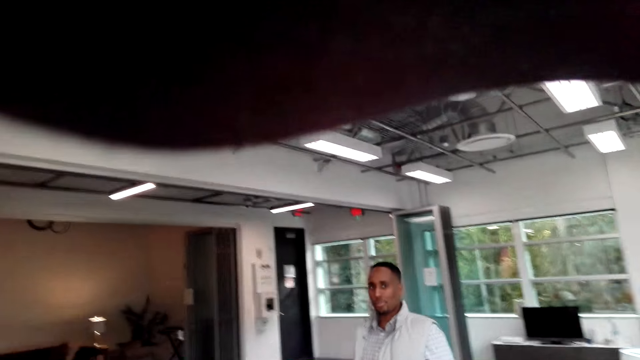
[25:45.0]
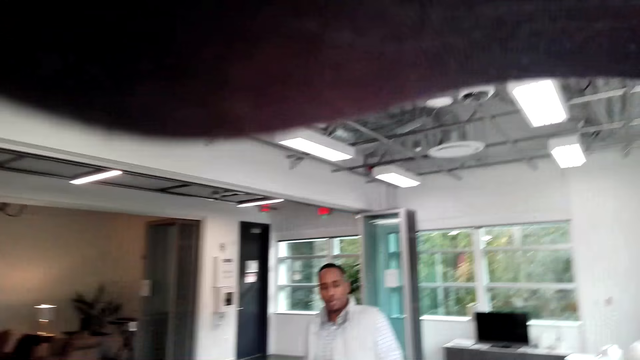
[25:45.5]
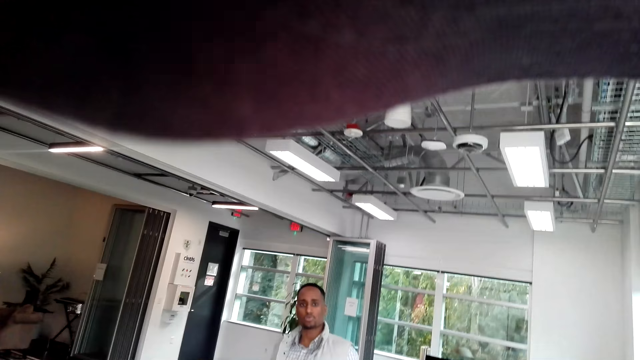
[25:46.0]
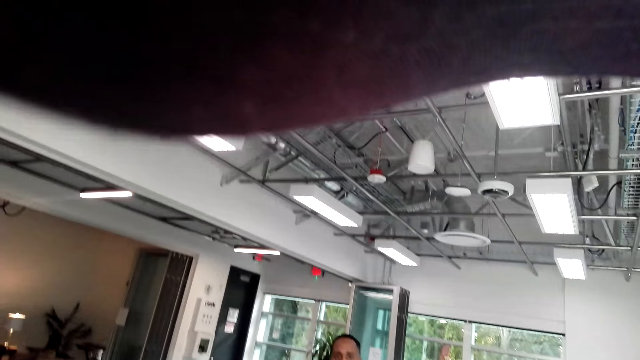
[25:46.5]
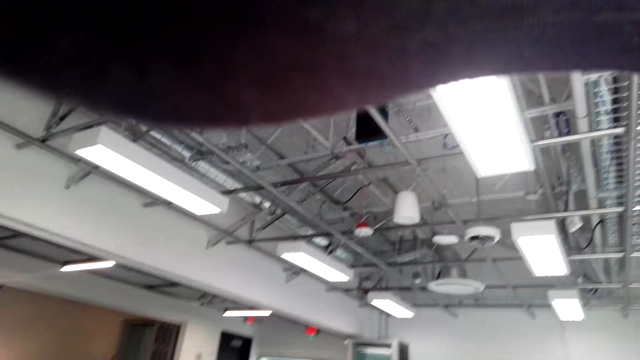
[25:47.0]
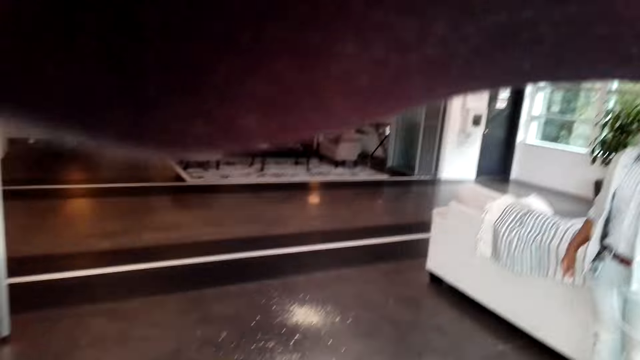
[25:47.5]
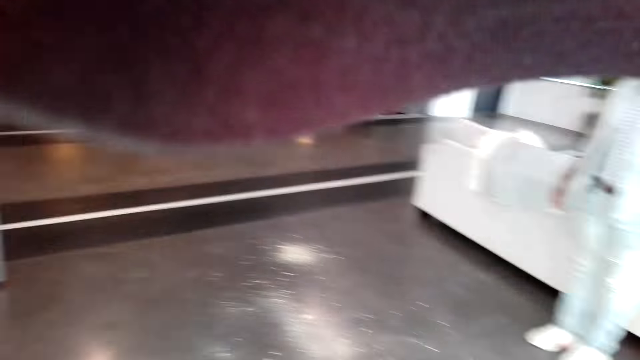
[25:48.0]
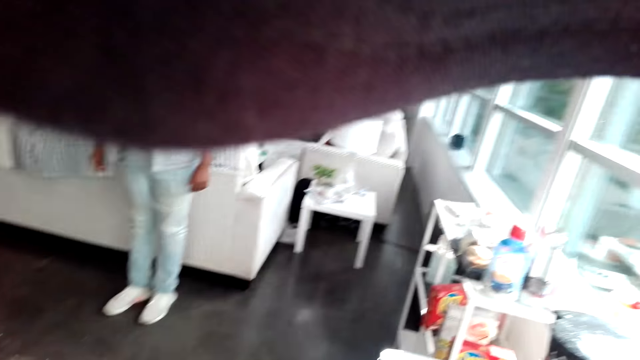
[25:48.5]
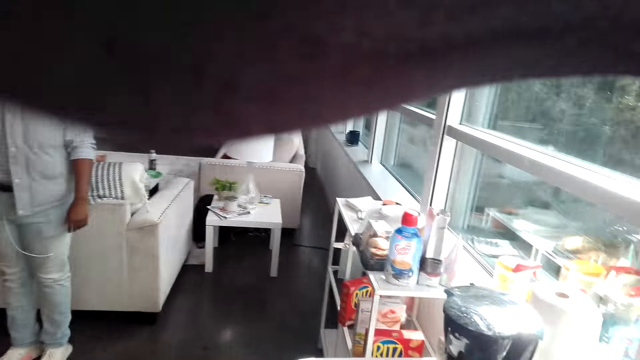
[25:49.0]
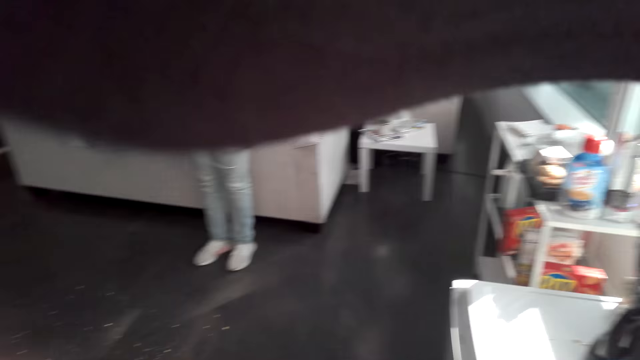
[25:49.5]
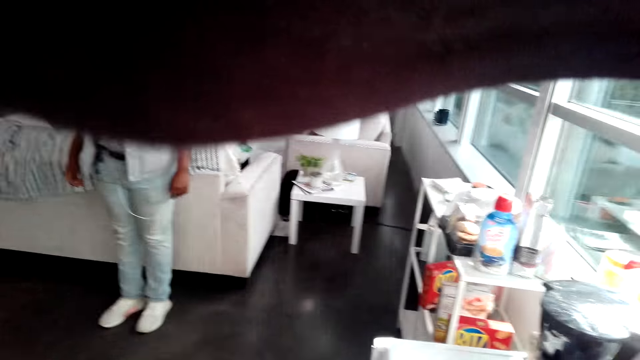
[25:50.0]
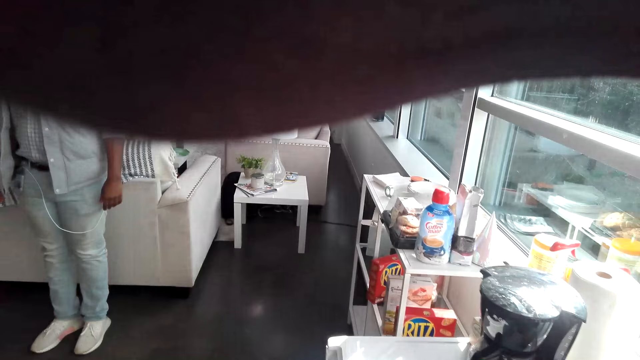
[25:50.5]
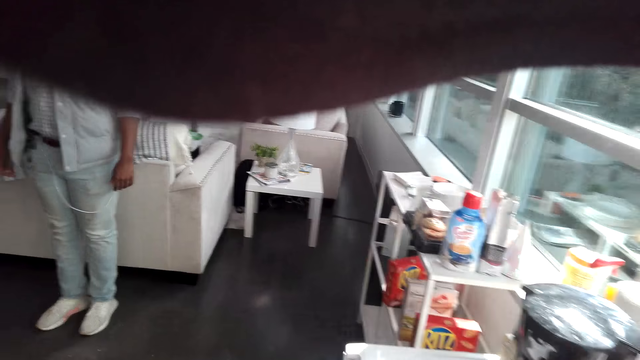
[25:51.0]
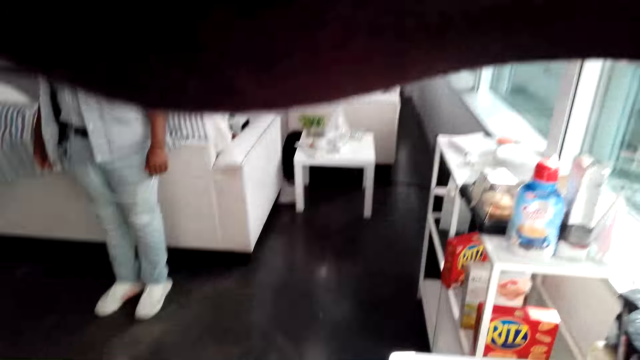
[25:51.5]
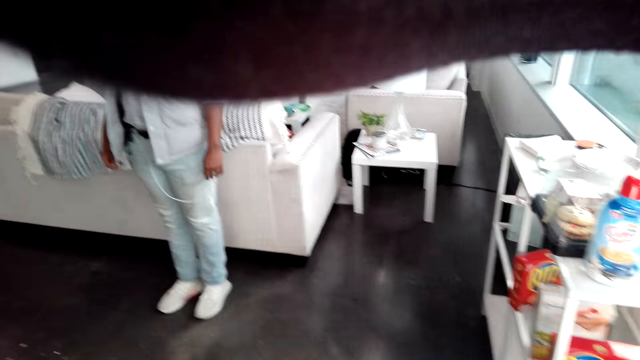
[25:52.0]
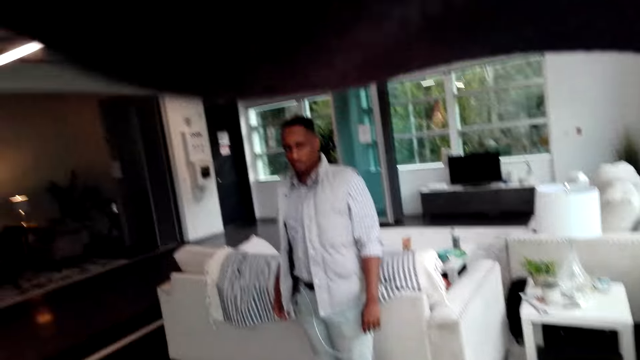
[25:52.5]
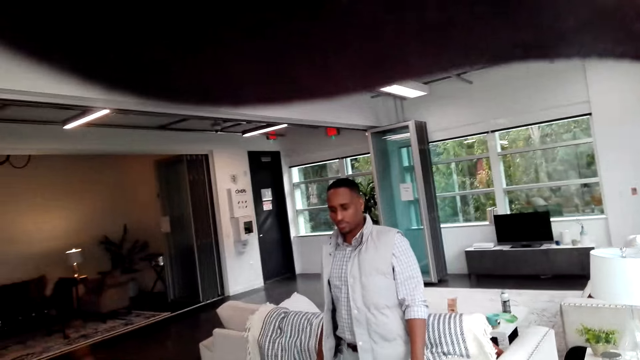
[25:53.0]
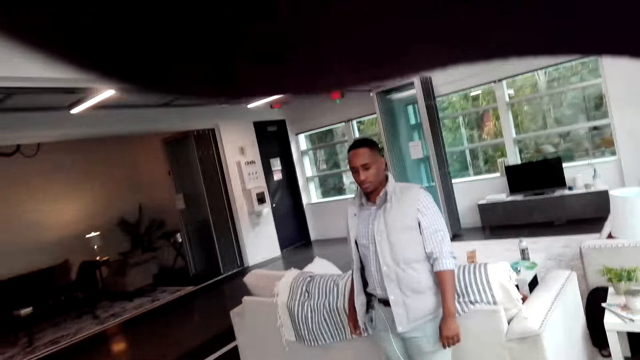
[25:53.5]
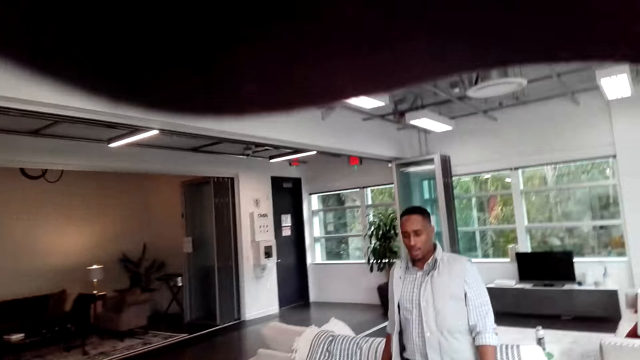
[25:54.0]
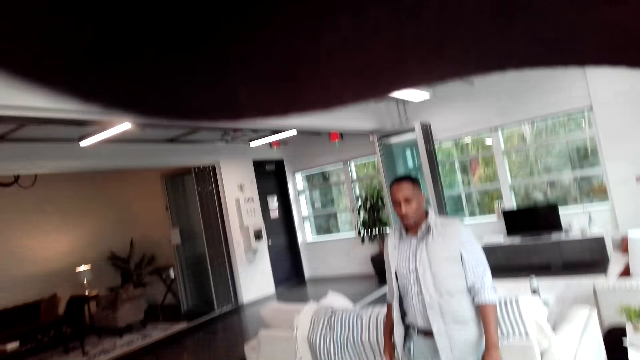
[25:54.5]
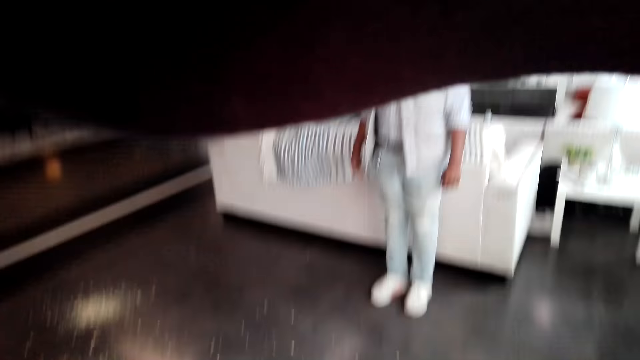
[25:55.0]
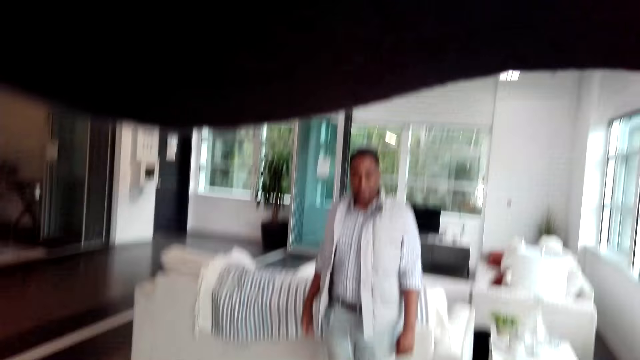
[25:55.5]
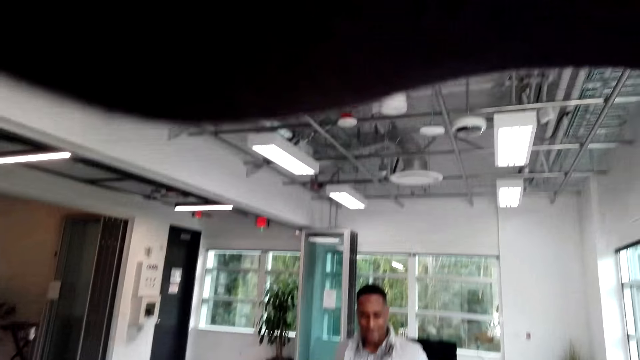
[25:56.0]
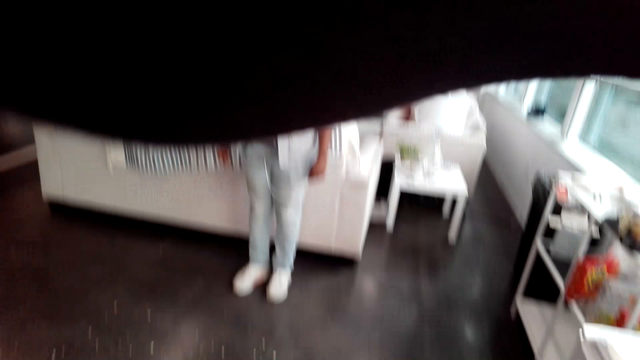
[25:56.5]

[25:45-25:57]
A man walks towards the camera wearer. The camera wearer talks to the man. They look around the floor. They look at the man.

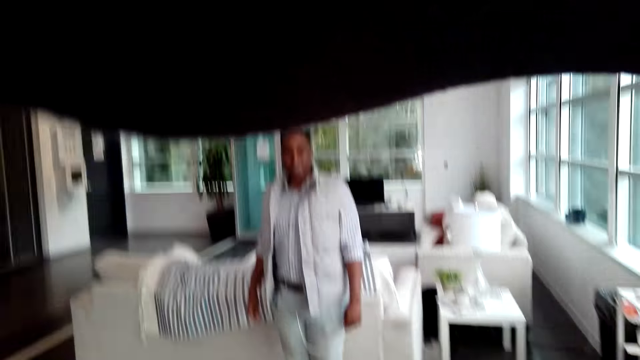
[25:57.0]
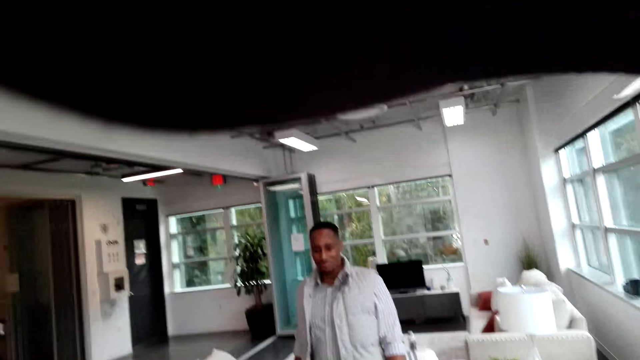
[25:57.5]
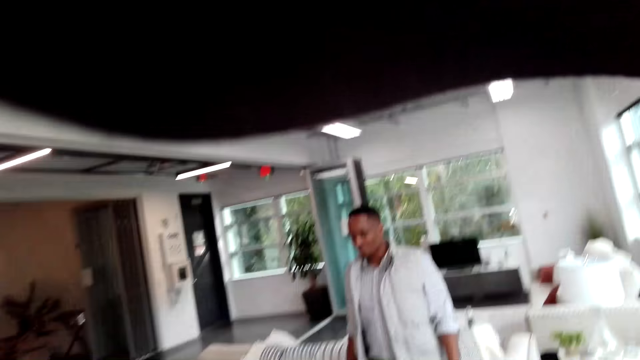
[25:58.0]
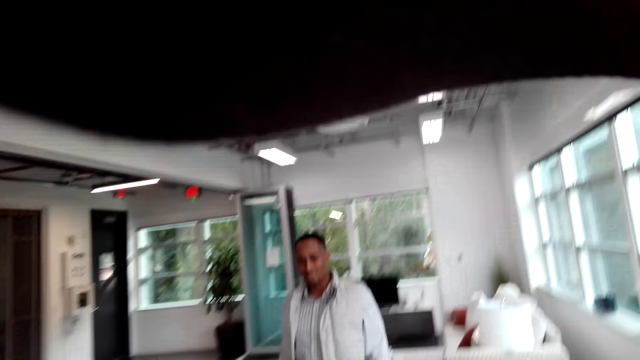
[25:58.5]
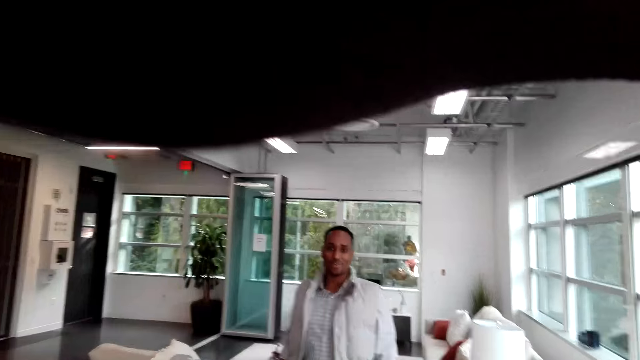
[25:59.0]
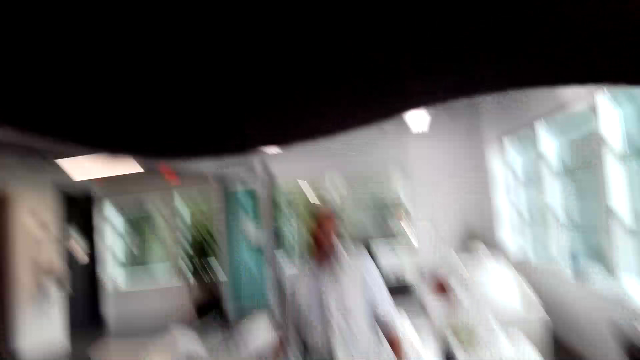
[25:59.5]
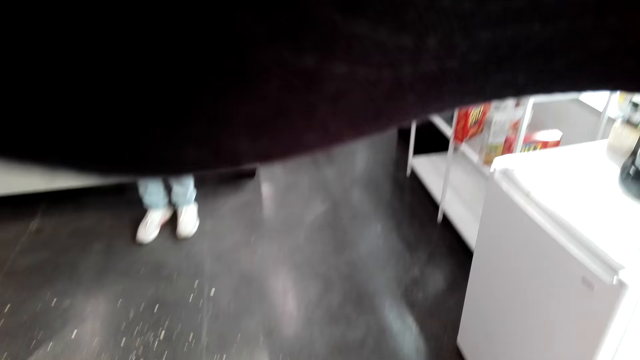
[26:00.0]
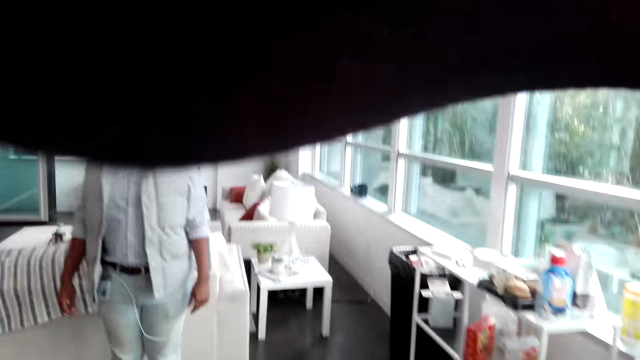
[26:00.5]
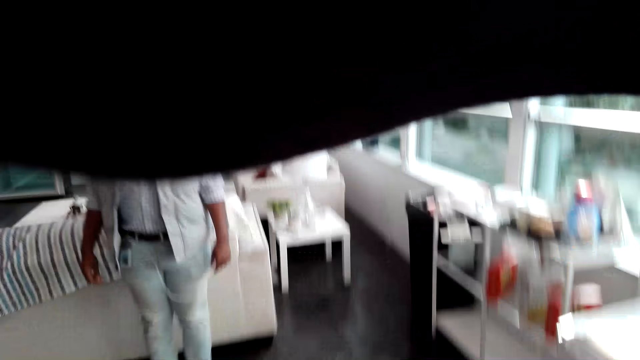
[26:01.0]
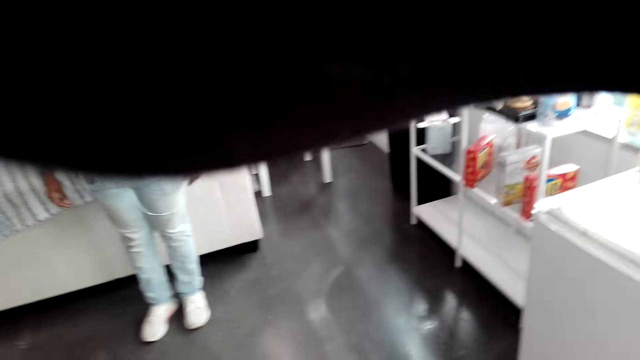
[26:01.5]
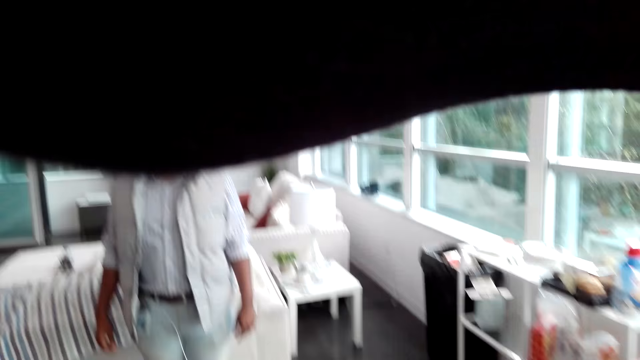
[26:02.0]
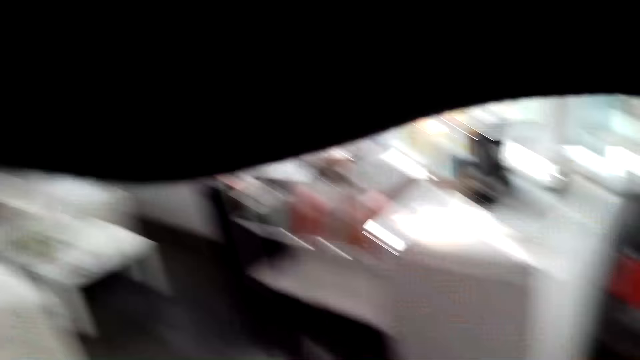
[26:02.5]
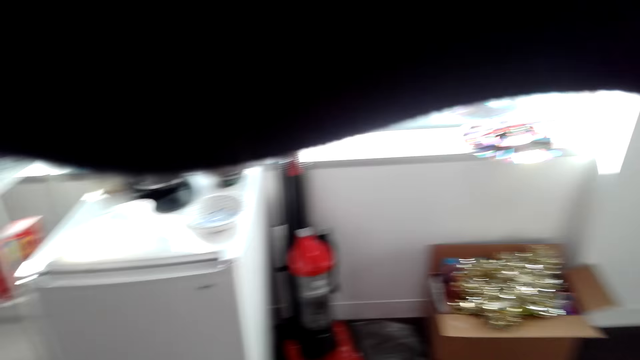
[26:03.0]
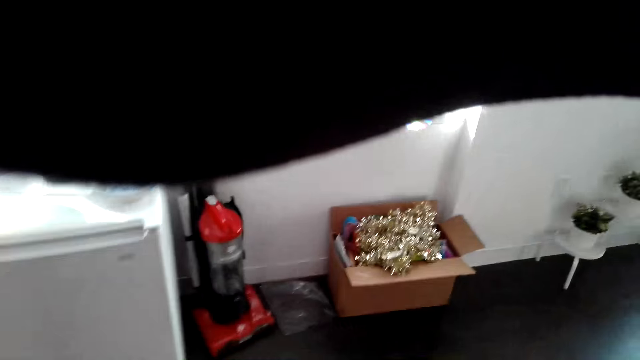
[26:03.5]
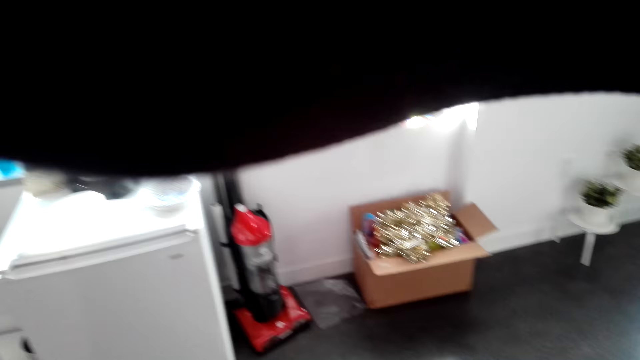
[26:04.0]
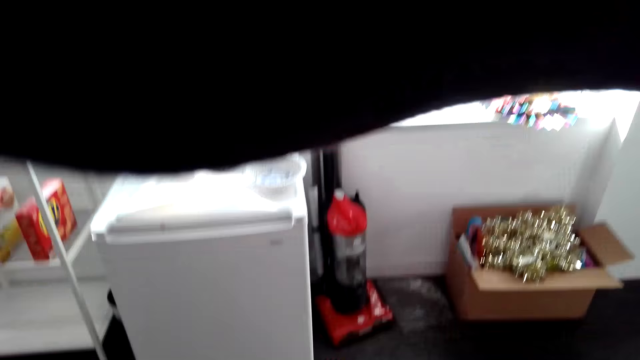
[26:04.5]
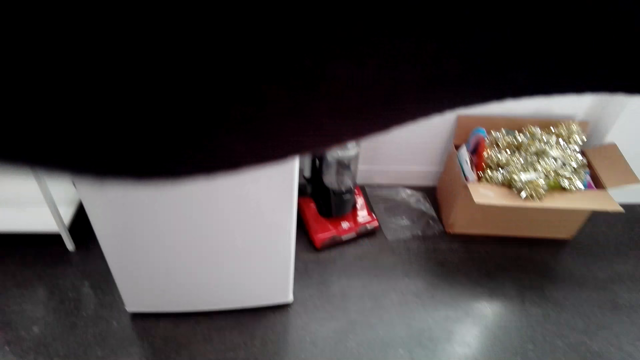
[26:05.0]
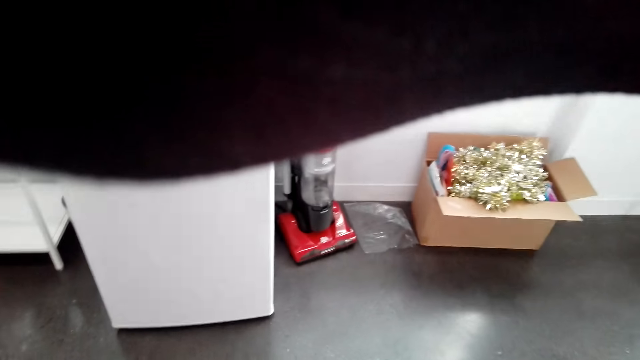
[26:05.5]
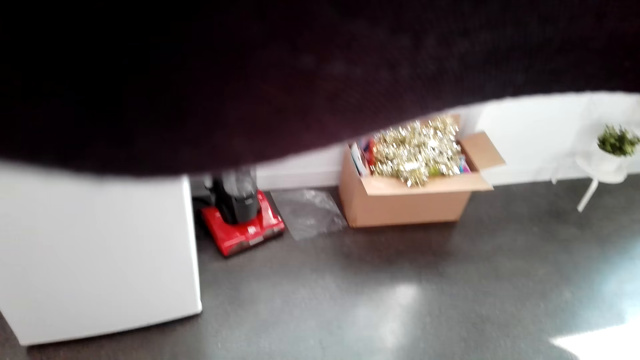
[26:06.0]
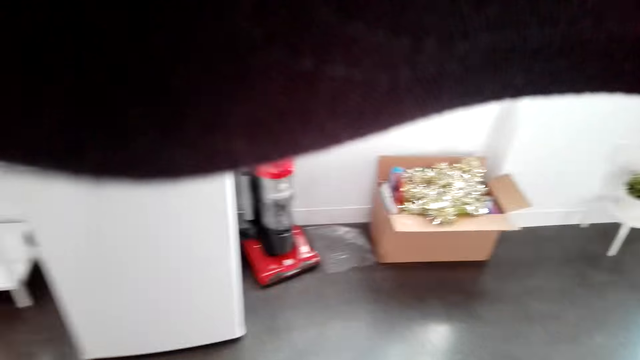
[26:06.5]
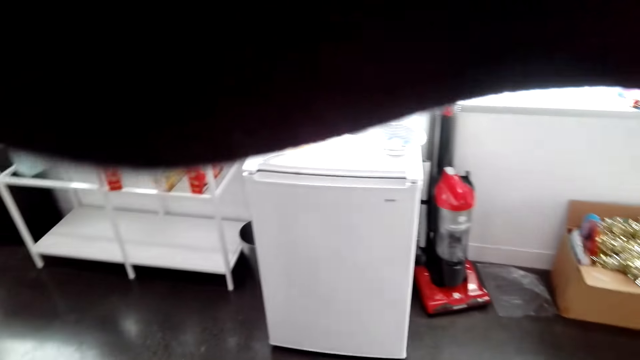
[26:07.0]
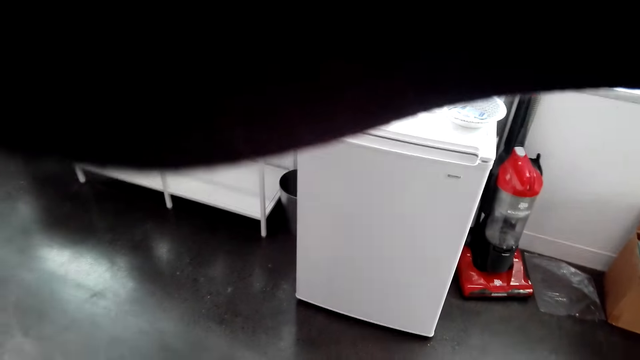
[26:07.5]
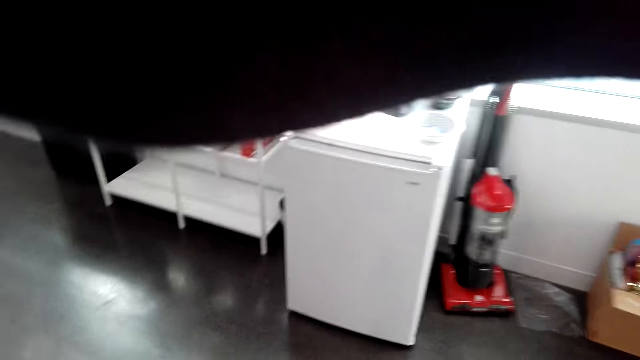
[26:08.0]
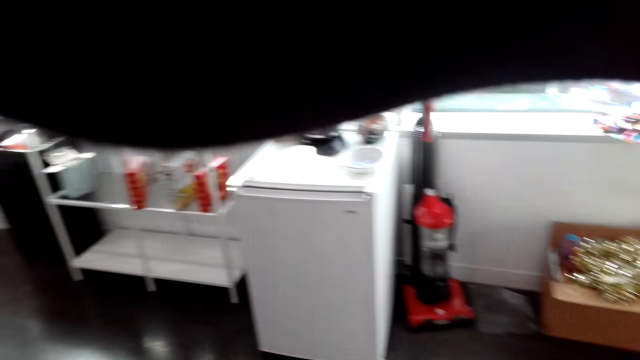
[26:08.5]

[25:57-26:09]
The camera wearer looks around the floor.
